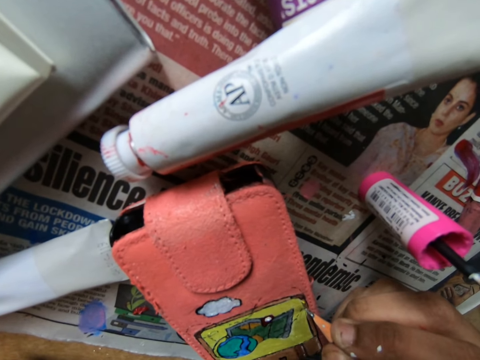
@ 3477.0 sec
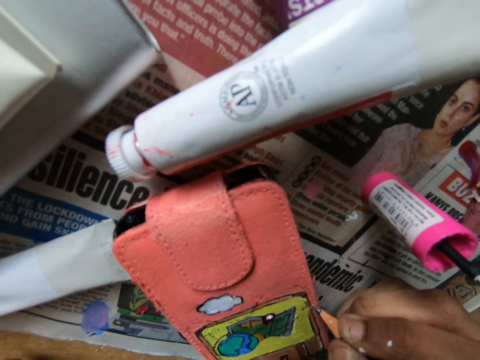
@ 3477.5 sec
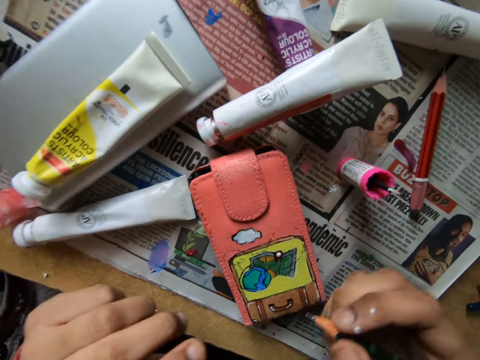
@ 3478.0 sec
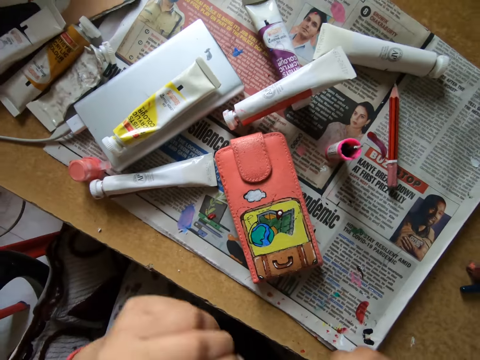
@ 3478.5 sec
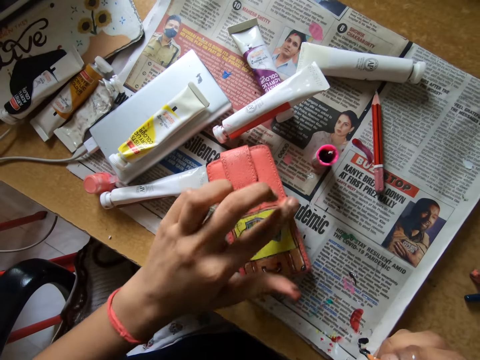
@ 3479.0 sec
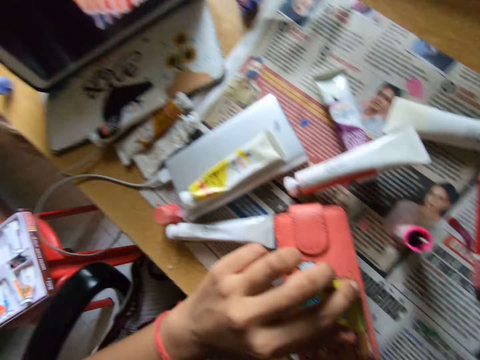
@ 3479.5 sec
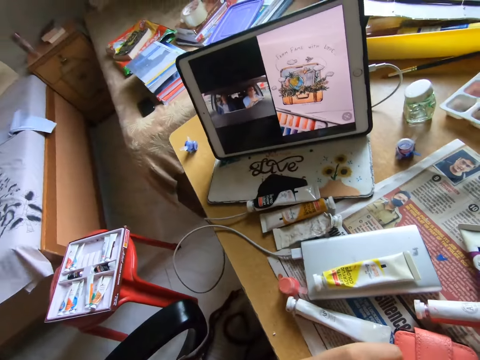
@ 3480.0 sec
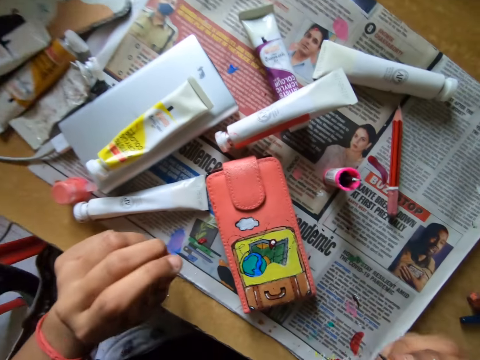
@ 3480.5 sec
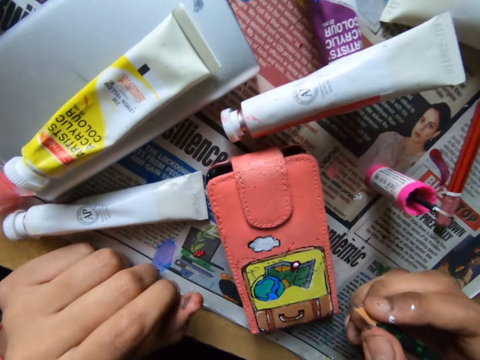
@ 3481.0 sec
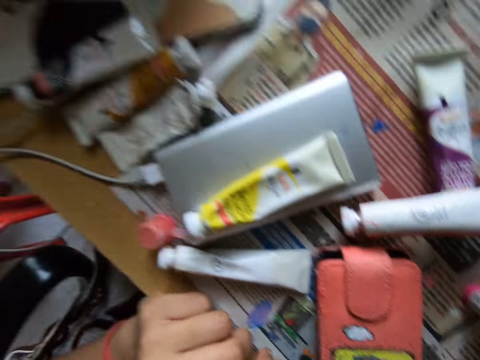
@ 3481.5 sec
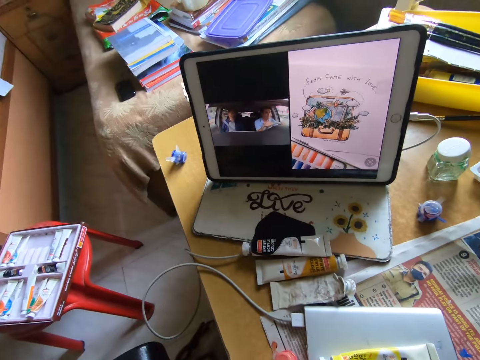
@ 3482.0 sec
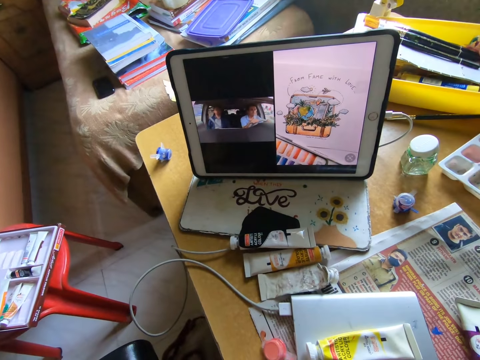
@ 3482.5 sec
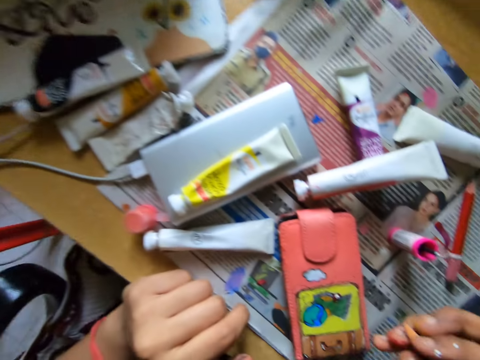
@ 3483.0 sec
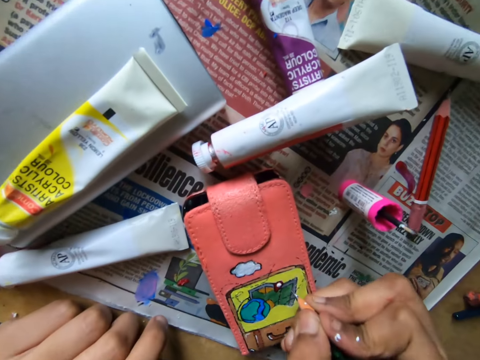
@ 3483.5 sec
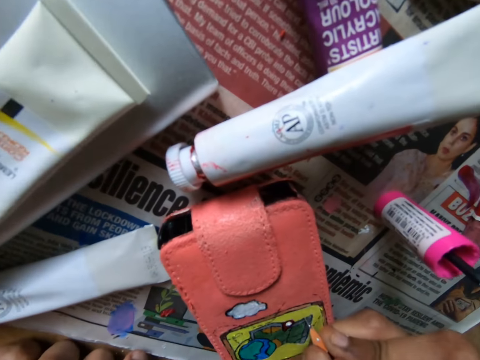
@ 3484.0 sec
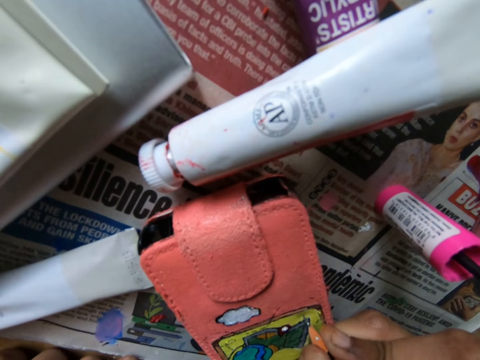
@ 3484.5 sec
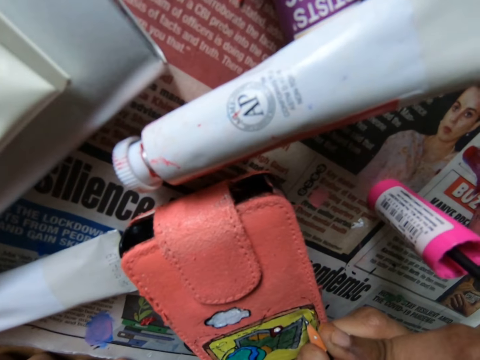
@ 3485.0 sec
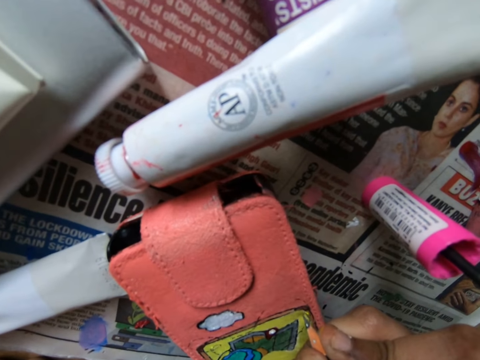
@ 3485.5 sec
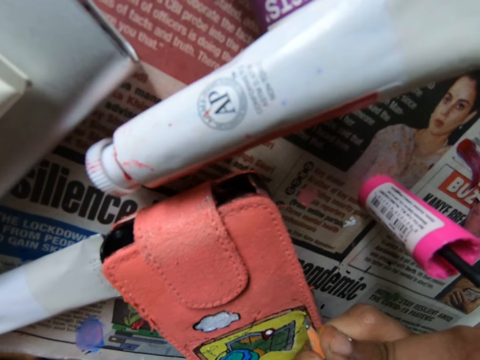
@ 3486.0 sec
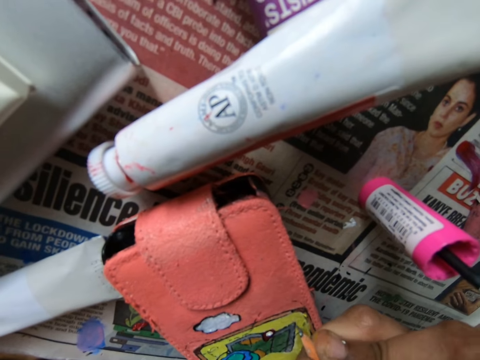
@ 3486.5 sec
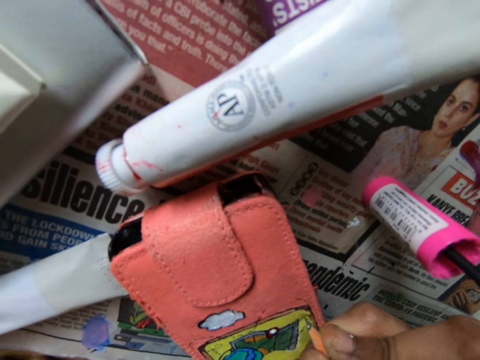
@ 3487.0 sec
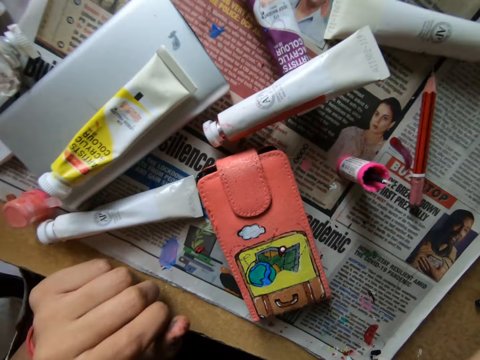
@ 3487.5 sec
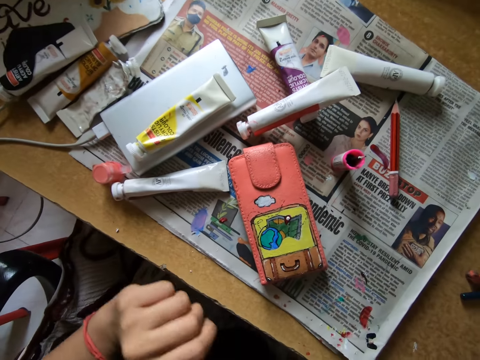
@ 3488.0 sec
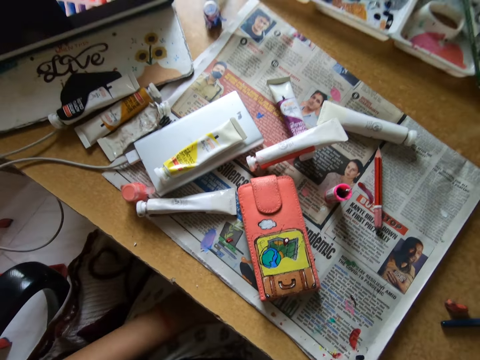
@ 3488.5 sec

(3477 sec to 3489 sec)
The camera wearer wipes a wallet with her left fingers. She watches on a tablet. She looks at the wallet. She watches on the tablet. She draws on the wallet with a pencil.

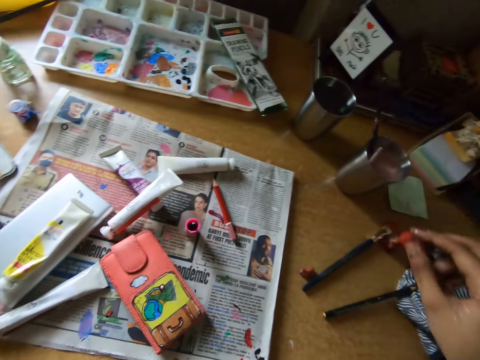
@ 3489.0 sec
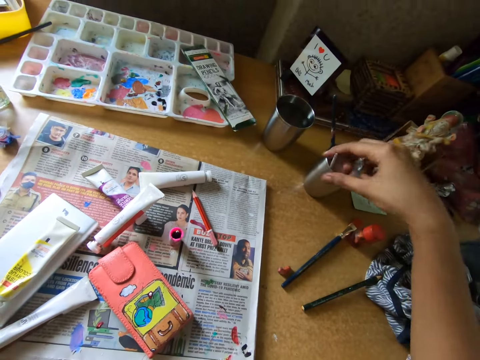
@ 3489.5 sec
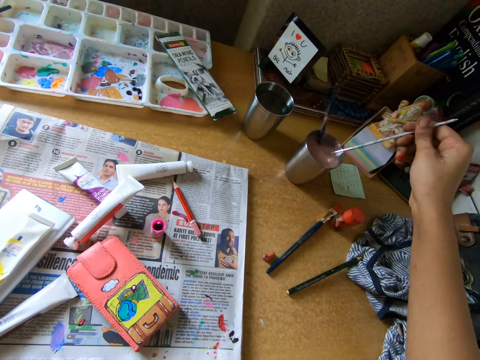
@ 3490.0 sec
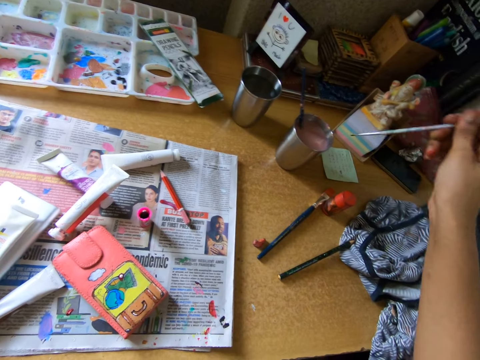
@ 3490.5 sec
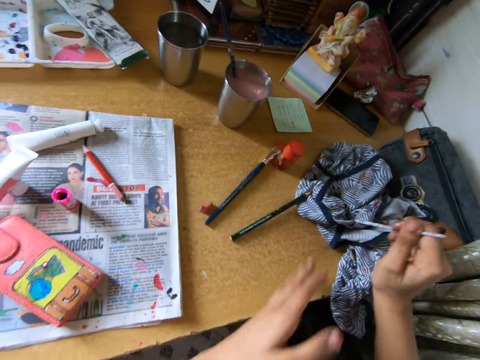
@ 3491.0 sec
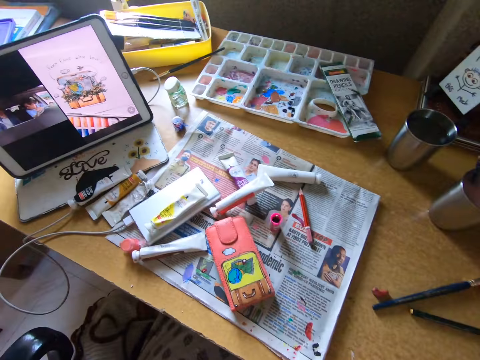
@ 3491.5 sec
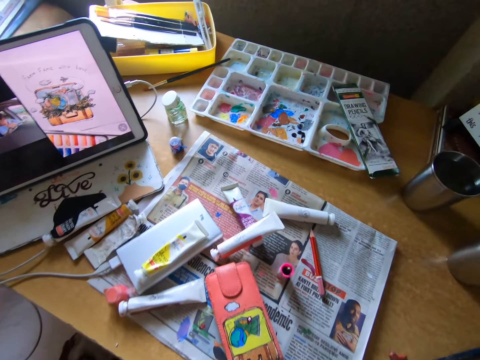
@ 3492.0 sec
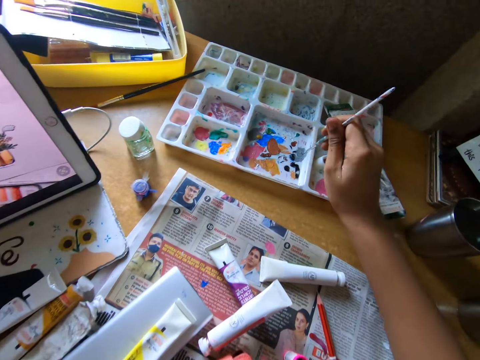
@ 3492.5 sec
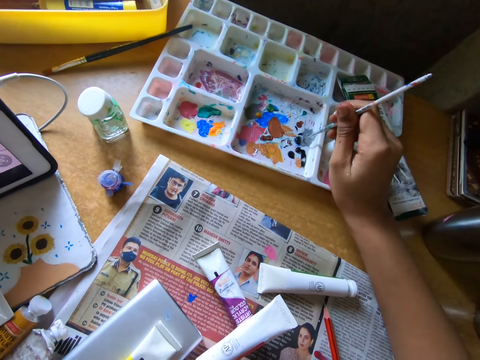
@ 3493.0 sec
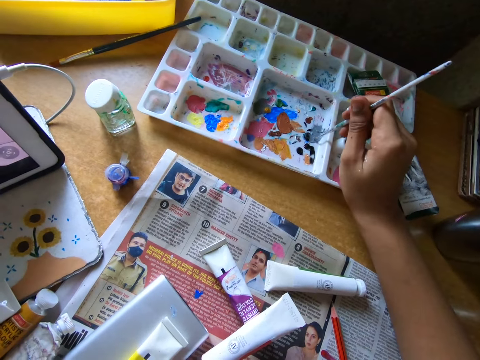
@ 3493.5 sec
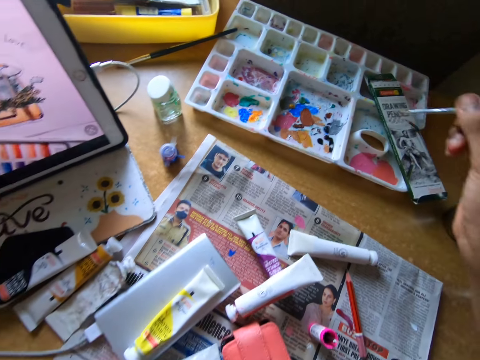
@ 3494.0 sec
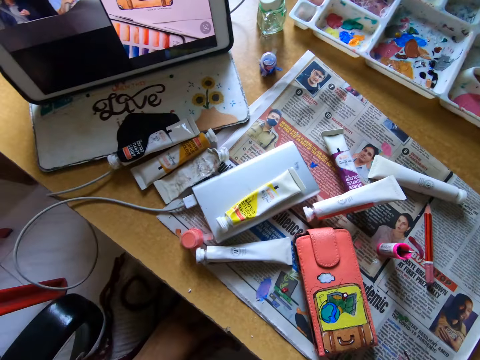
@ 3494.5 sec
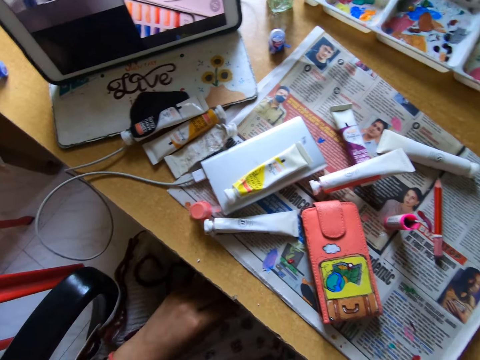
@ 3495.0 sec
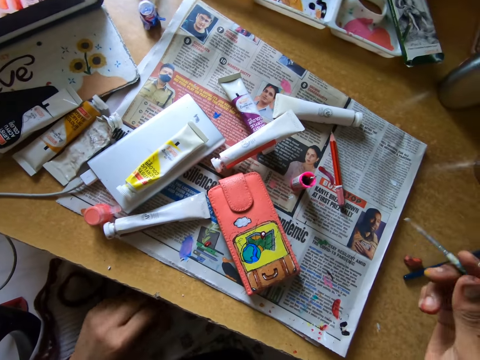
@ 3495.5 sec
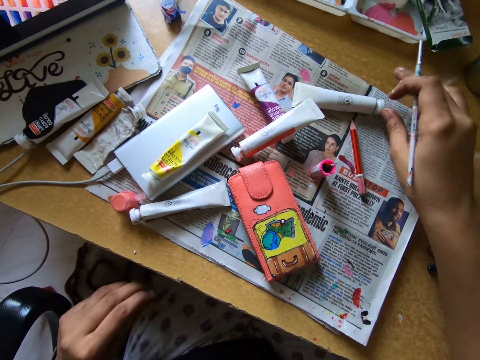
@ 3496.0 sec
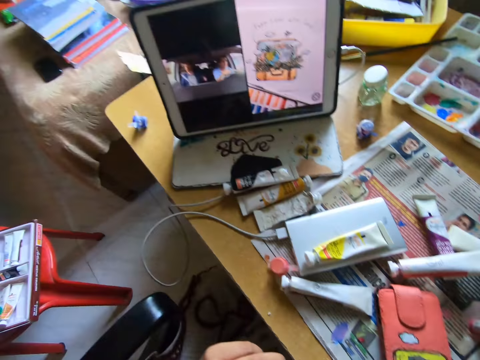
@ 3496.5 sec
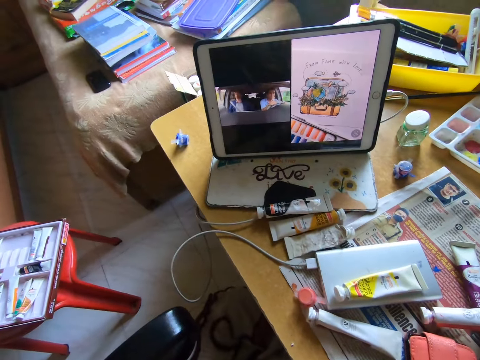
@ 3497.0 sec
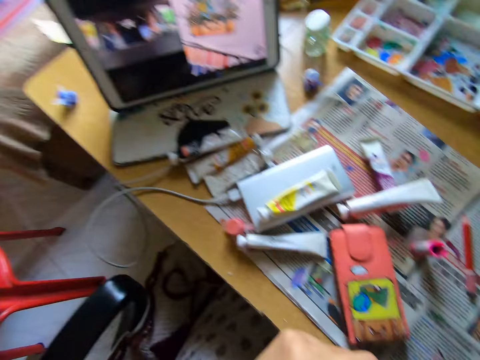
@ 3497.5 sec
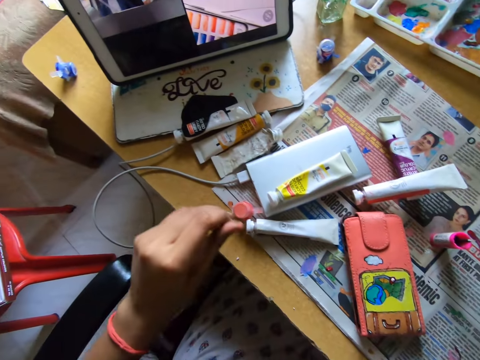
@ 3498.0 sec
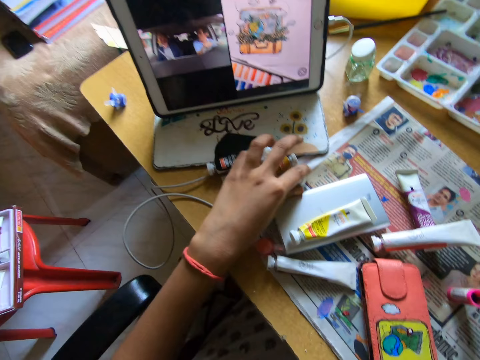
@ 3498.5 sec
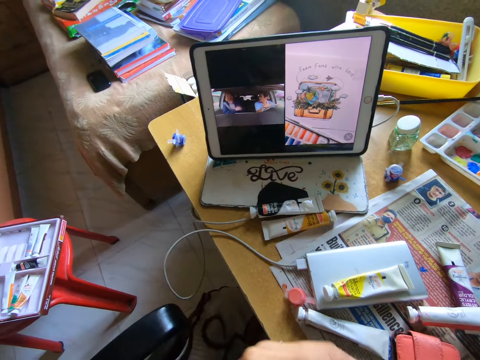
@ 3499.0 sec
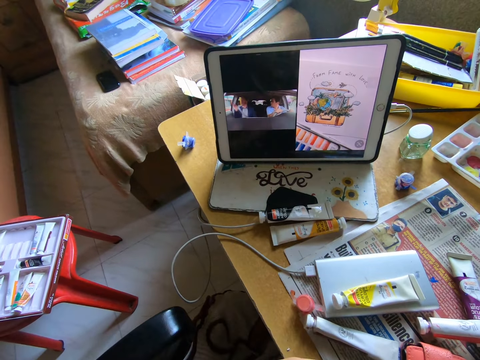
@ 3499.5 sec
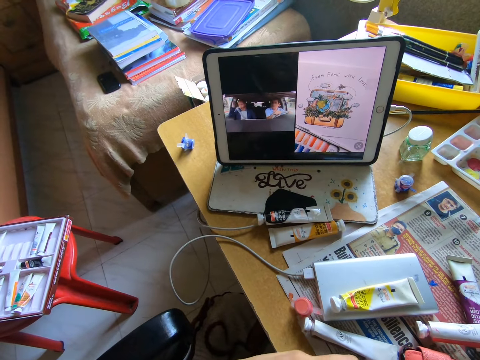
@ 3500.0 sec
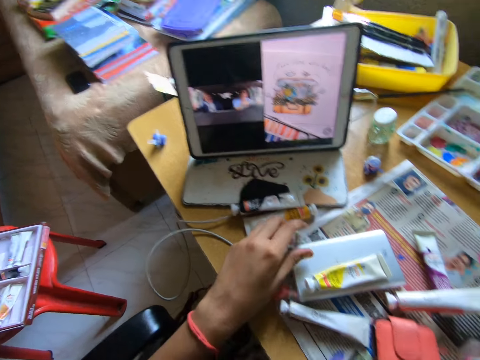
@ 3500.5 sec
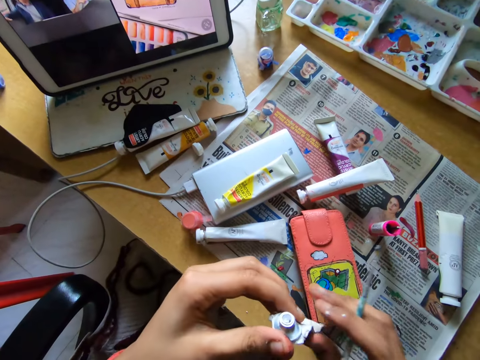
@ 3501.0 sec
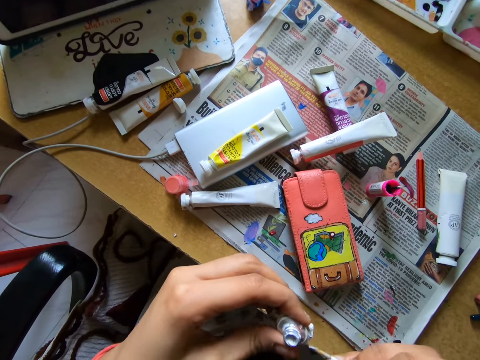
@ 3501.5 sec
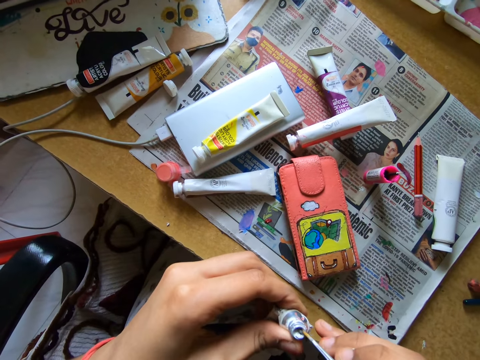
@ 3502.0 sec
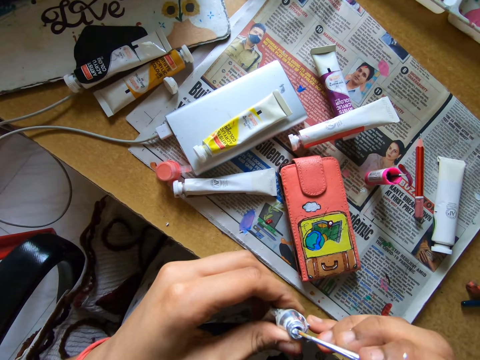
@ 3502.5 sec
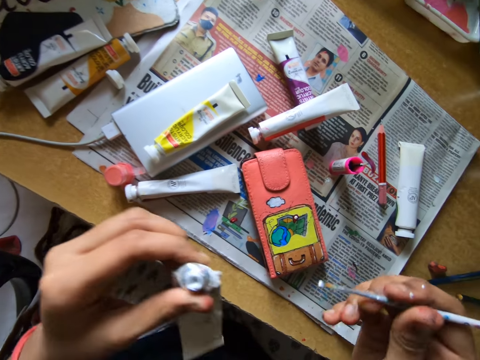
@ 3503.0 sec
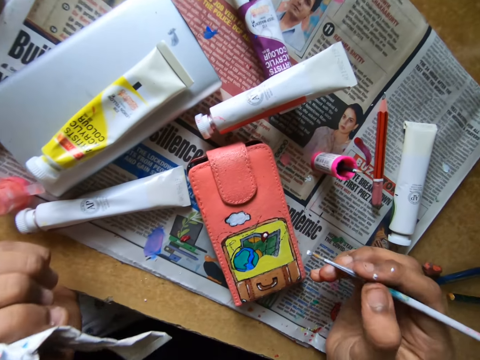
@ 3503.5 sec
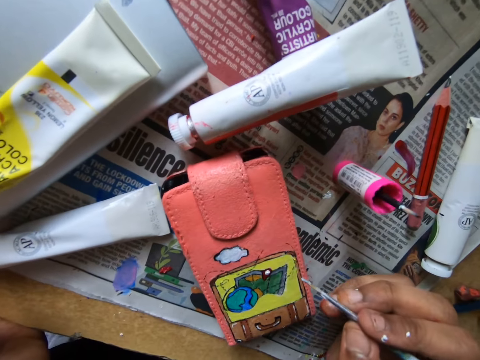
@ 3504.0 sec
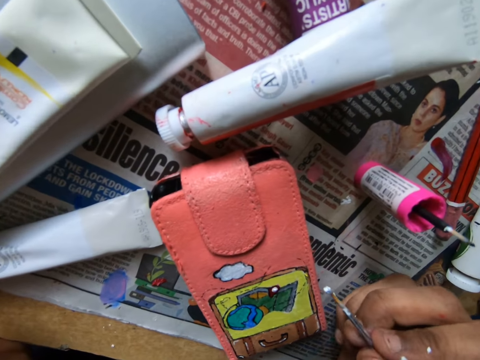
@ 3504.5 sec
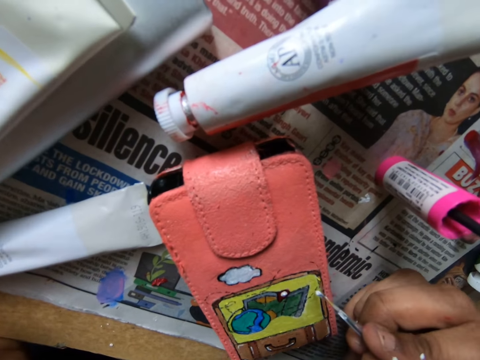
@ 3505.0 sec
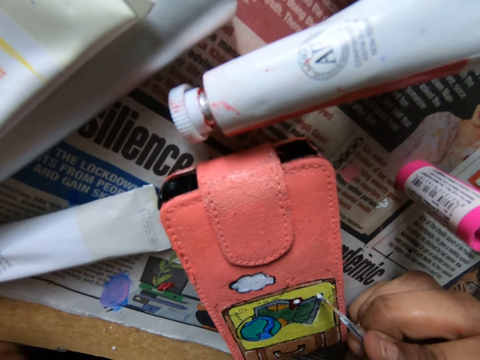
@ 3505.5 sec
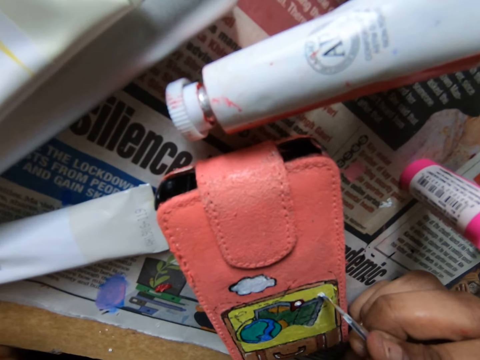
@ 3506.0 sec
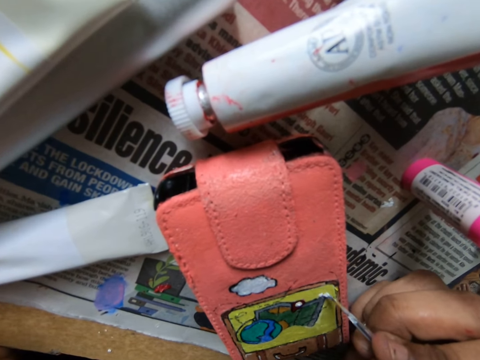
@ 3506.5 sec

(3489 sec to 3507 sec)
The camera wearer picks up the white color brush or pencil brush from a cup on the table. She cleans the white color brush with a cloth on the table. She dips the white color brush into the paint tray on the table. She rubs the pencil brush on the paint tray. She looks around. She picks up a paint can or tube on top of newspaper from the table. She watches on a tablet. She moves the tube from her left hand to her right hand. She picks up a lid from the table. She picks a second tube from the table with her left hand. She drops the lid of the tube on the table. She dips the white color brush in her right hand into the tube. She paints the pouch on the table with the white color brush.
